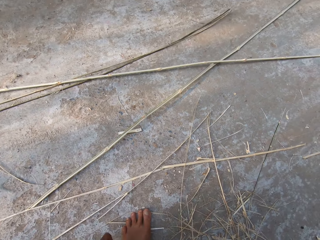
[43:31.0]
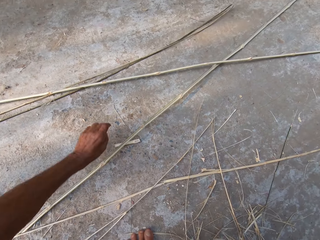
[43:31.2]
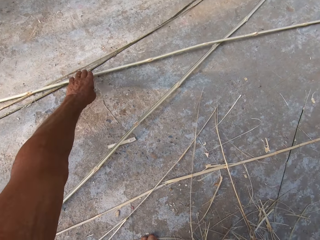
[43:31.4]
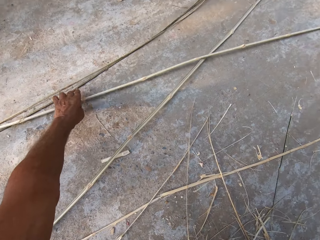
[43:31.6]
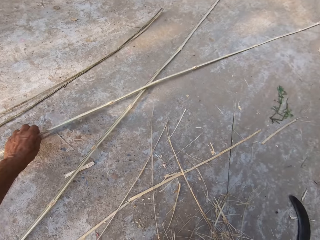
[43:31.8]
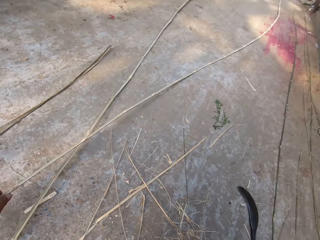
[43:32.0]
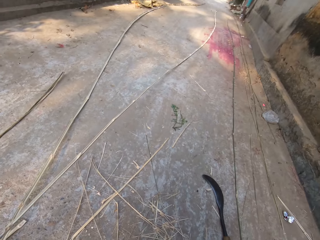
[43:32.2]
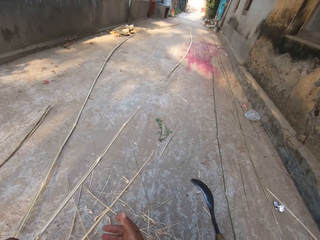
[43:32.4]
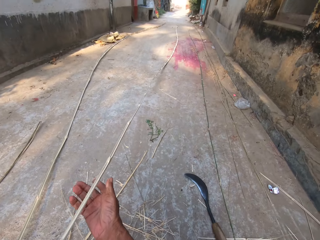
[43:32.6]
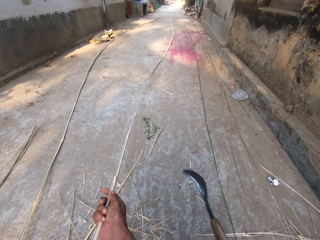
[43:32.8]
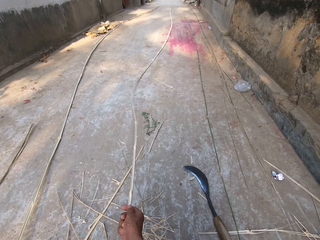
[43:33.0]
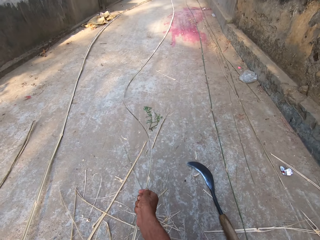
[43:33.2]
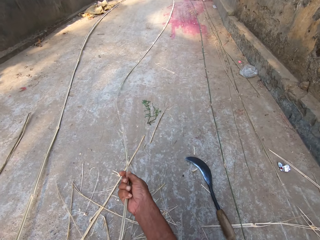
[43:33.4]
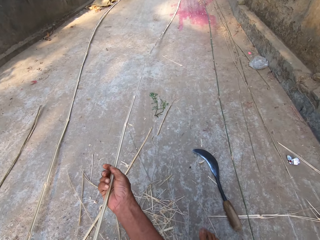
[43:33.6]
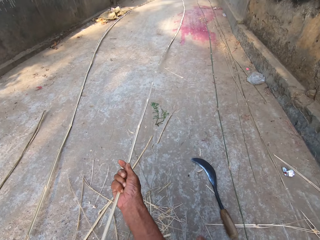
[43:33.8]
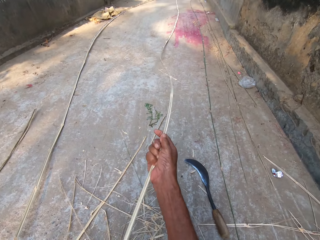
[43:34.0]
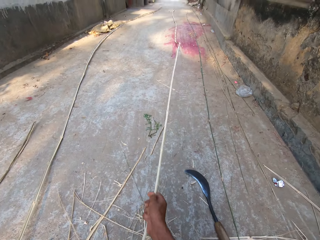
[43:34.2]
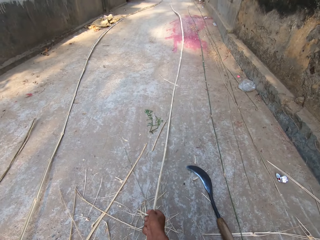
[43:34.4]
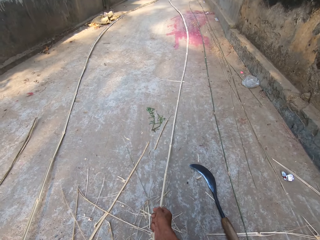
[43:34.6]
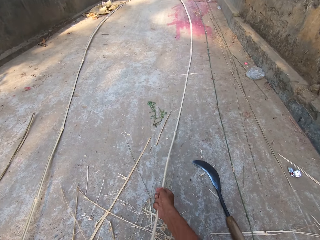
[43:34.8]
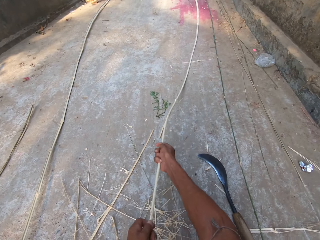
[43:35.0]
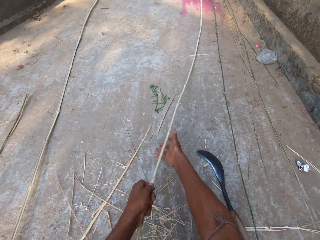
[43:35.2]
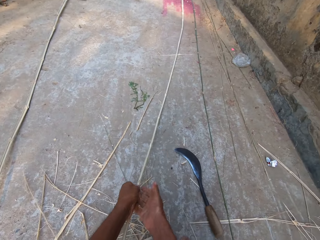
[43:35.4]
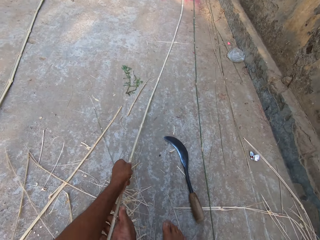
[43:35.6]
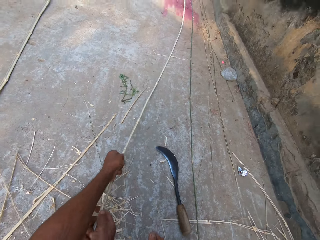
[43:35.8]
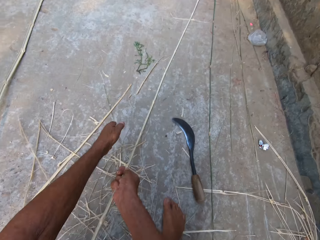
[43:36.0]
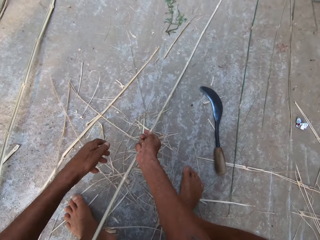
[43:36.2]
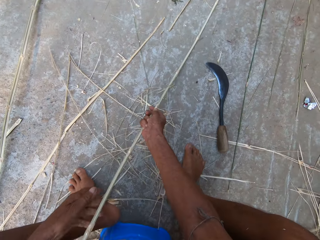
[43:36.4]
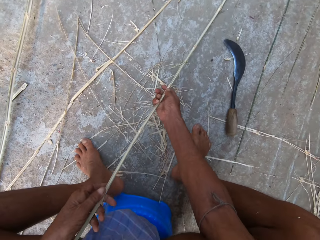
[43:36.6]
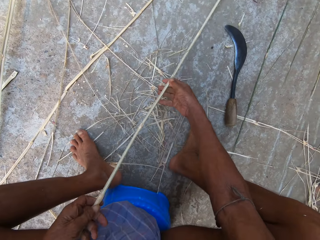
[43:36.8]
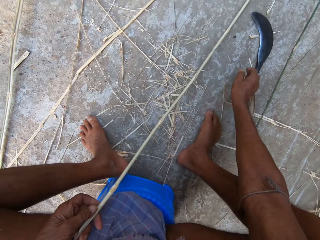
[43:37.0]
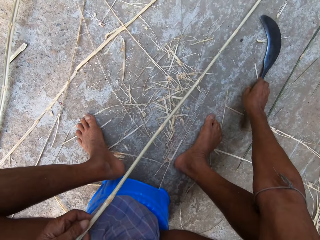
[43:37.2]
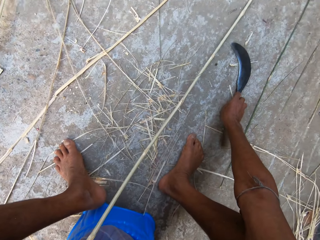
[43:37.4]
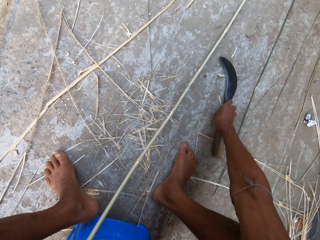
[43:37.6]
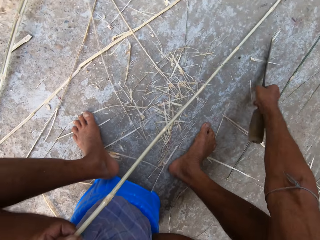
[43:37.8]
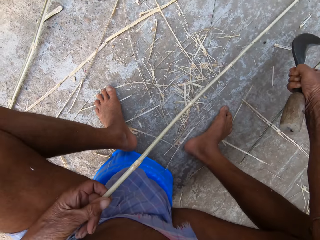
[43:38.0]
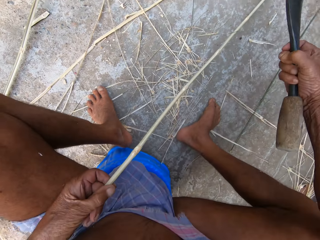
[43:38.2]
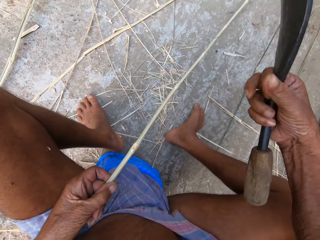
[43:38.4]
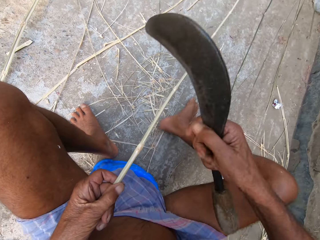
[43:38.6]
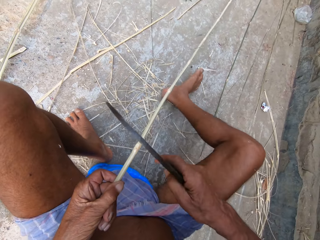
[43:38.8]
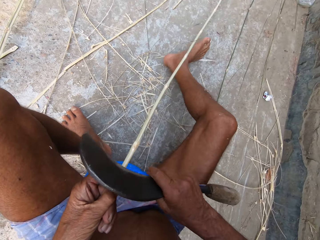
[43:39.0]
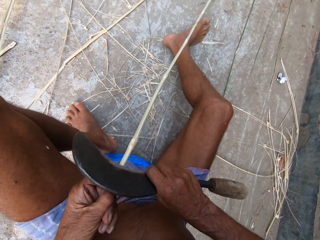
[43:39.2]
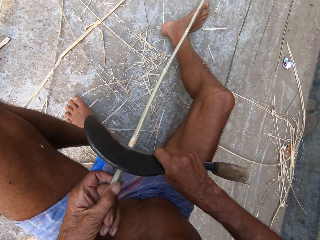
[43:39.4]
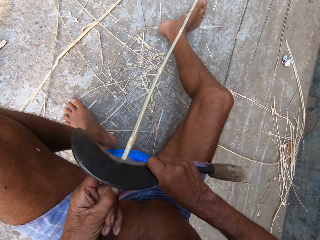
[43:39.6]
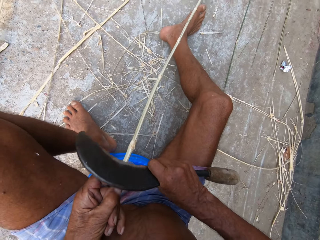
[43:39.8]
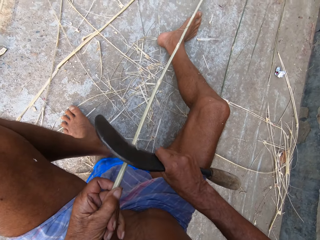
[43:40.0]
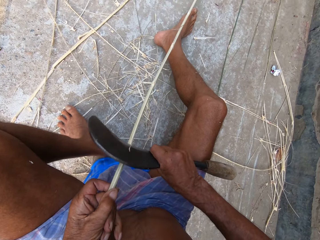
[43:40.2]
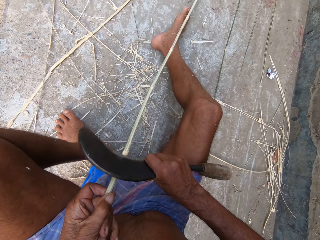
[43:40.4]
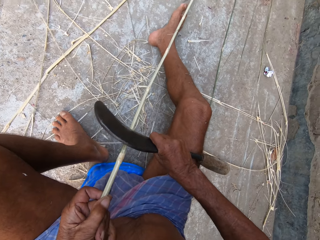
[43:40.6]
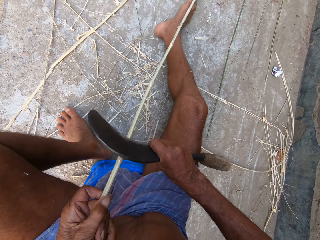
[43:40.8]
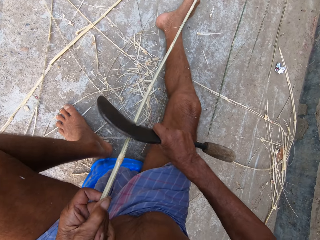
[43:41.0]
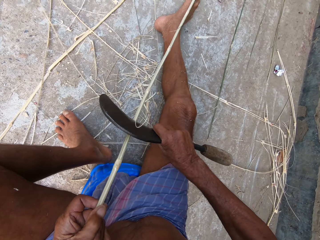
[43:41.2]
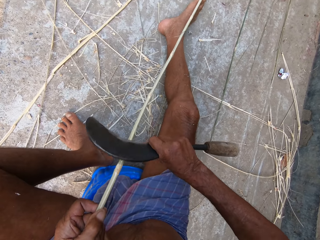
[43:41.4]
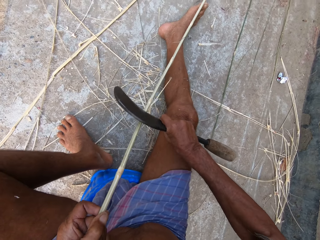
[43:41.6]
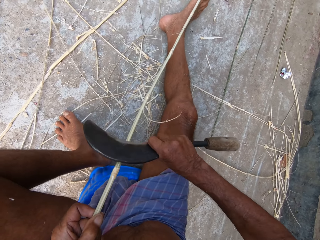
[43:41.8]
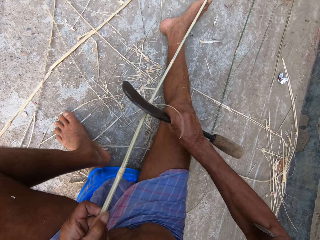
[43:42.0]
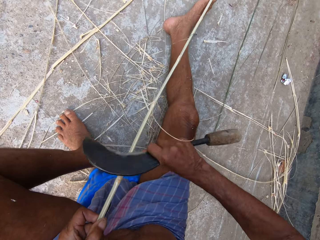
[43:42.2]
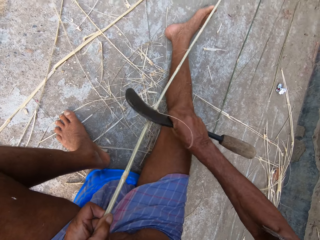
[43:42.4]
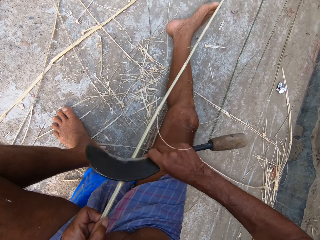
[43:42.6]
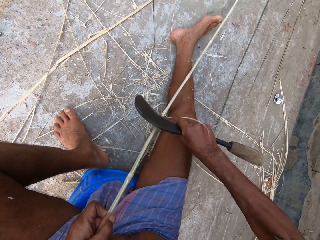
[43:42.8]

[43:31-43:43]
The camera wearer picks up a bamboo strip from the ground with his left hand. He adjusts the bamboo strip on the ground with both hands. He pulls something. He picks up the kukri or knife from the ground with his right hand. He shaves the bamboo strip in his left hand with the kukri in his right hand. He sharpens something with the knife.

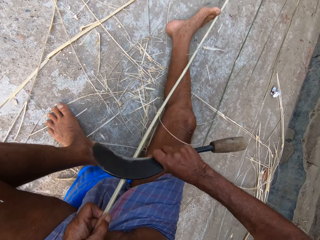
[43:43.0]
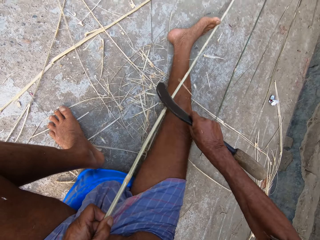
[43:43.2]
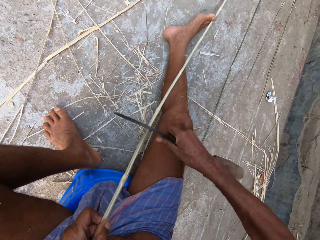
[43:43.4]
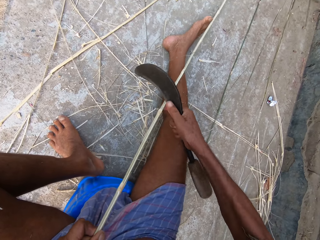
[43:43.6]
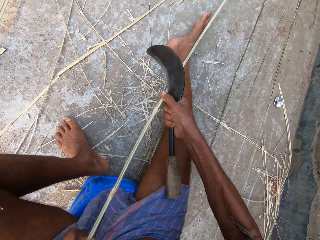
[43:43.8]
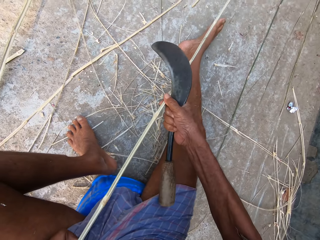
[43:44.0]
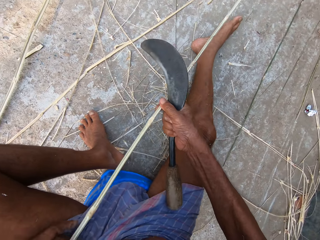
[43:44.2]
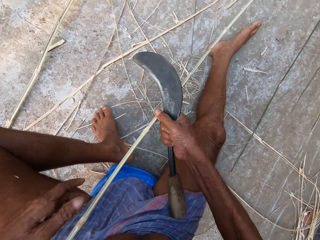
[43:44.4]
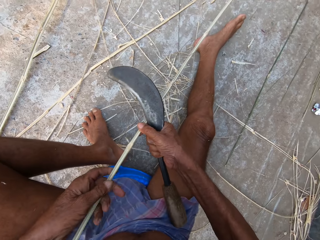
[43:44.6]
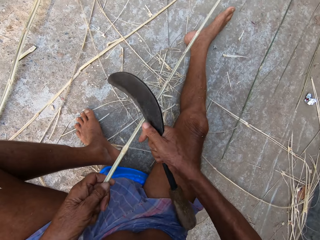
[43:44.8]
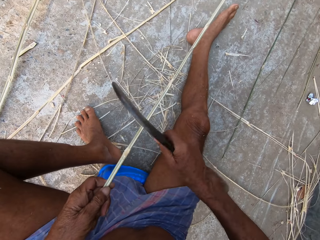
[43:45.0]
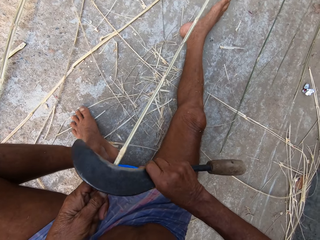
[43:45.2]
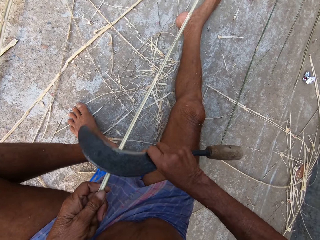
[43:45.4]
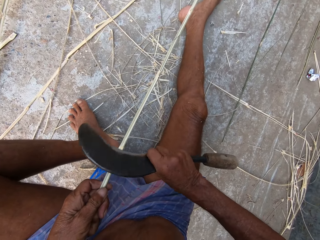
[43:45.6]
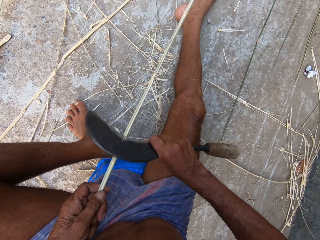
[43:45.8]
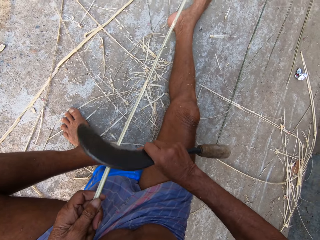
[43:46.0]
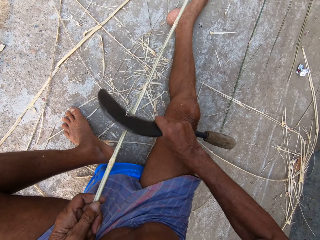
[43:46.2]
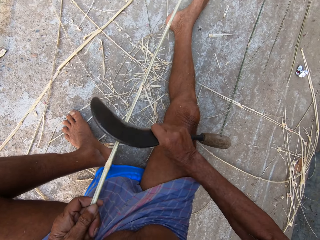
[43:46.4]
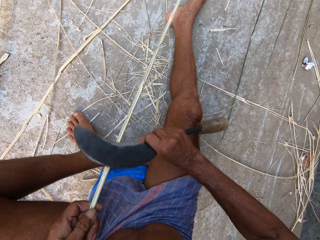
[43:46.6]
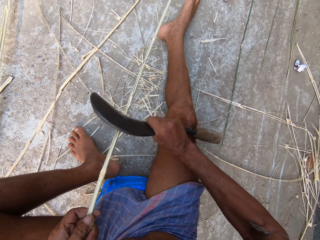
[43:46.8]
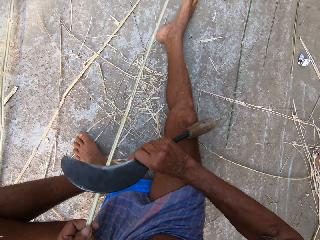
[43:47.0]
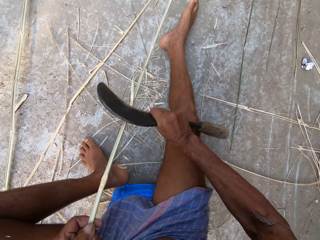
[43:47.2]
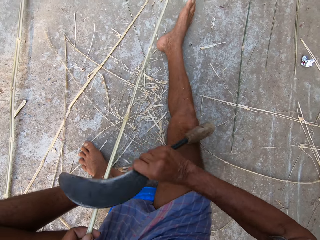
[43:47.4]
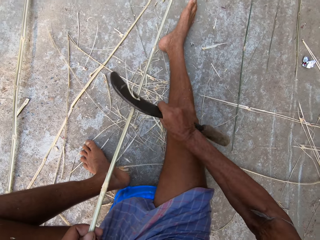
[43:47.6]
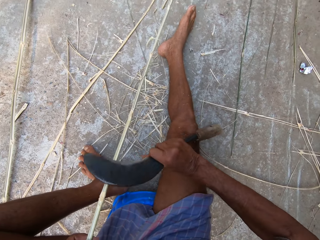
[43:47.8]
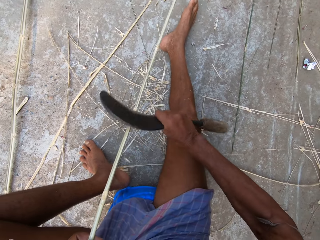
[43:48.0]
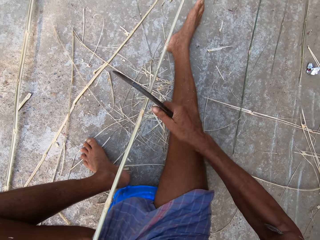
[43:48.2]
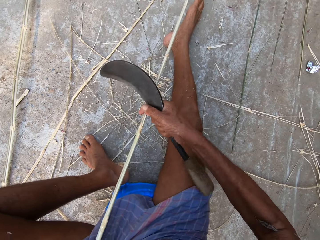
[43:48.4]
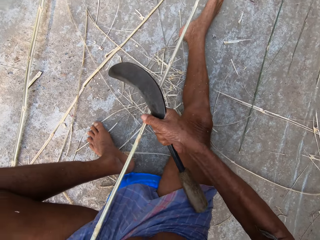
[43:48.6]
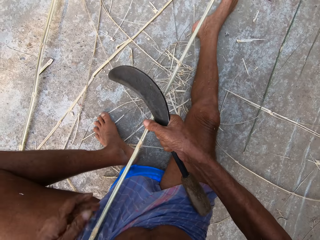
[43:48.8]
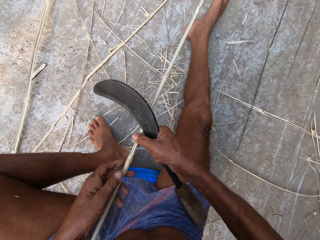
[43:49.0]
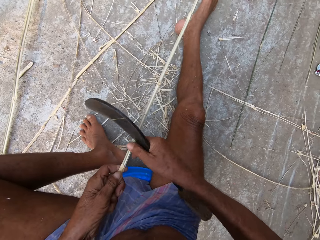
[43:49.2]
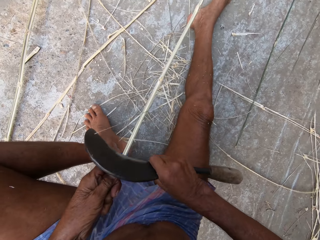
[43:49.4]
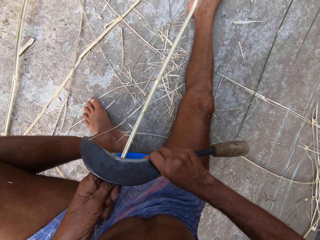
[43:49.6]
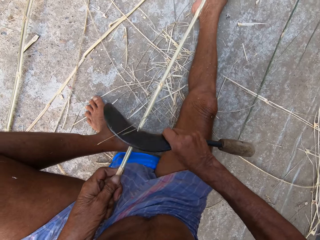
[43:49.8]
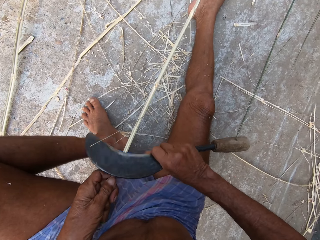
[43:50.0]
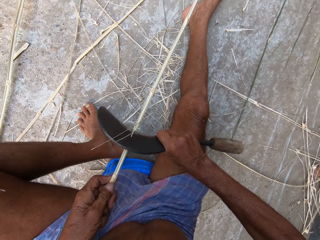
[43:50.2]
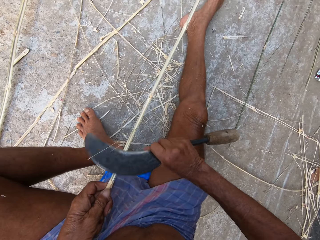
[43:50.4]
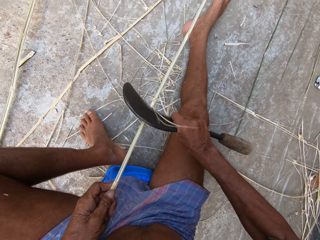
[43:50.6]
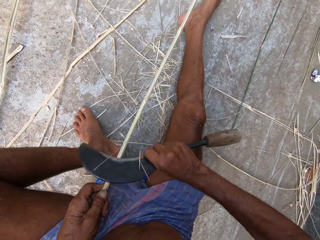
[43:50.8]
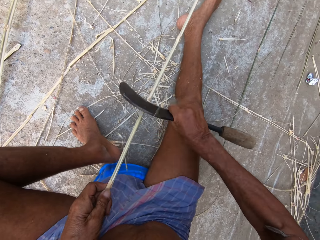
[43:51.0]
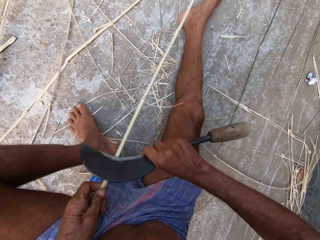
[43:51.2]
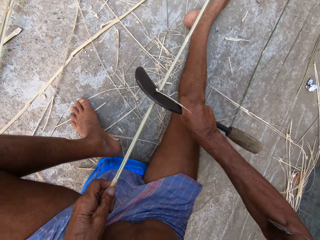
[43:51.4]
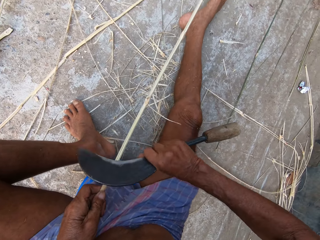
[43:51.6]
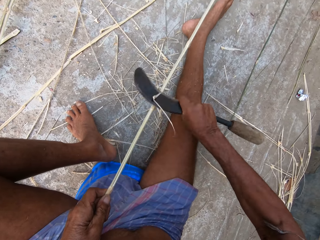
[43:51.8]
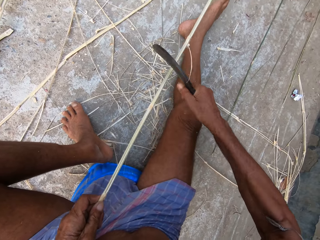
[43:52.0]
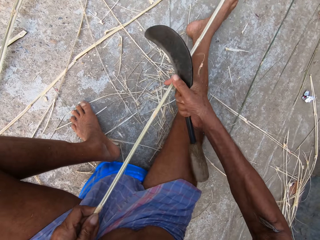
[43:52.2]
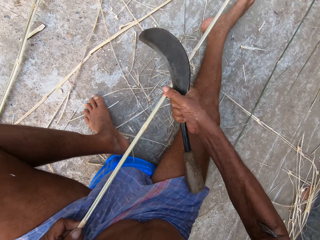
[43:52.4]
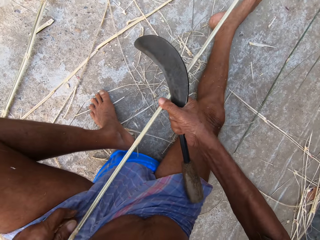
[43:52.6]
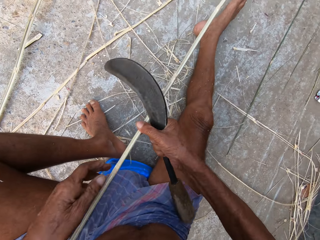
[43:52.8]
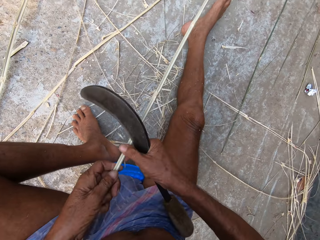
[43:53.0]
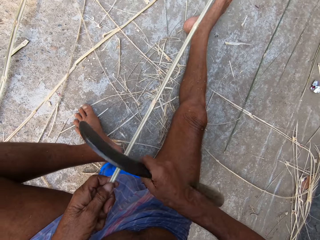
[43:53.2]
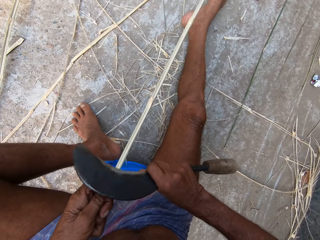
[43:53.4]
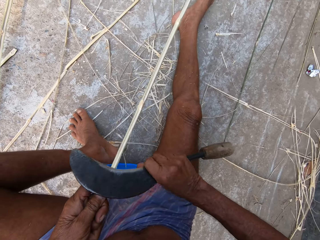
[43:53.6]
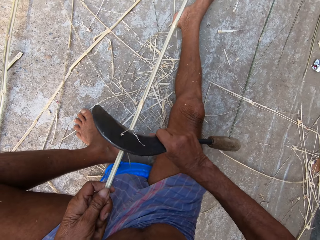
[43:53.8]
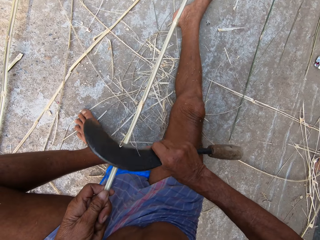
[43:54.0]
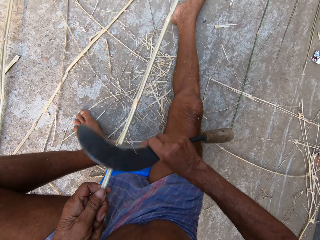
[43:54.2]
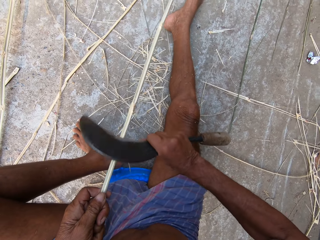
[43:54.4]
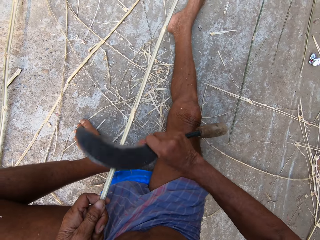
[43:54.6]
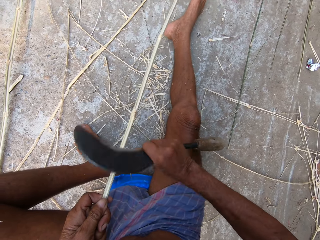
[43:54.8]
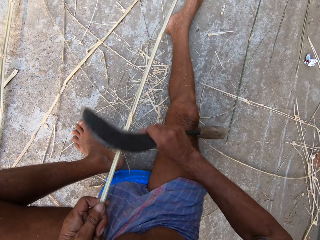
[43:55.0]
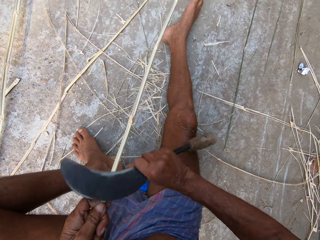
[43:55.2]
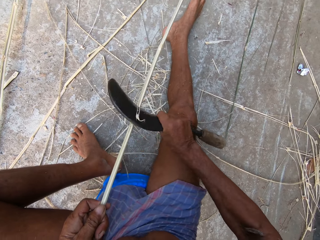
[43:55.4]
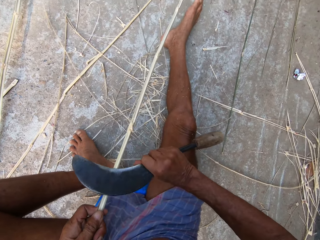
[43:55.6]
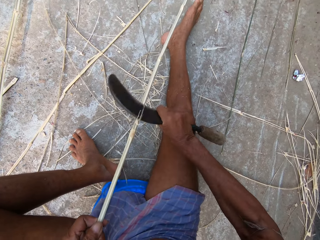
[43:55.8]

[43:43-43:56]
The camera wearer adjusts the bamboo strip on the ground with both hands. He shaves the bamboo strip in his left hand with the kukri in his right hand. He adjusts the bamboo strip on the ground with both hands. He shaves the bamboo strip in his left hand with the kukri in his right hand. He adjusts the bamboo strip on the ground with both hands. He shaves the bamboo strip in his left hand with the kukri in his right hand.
